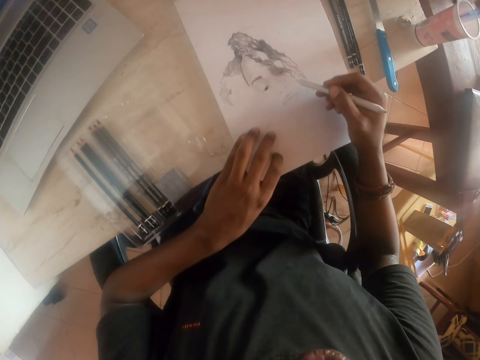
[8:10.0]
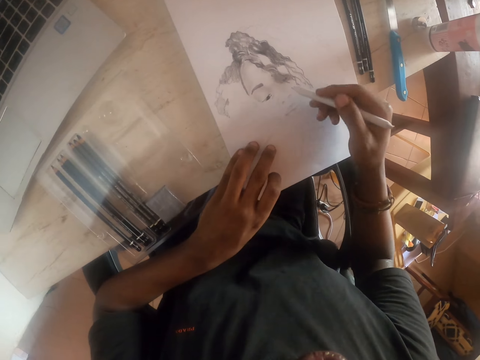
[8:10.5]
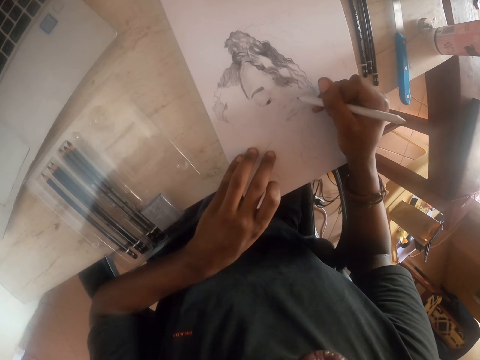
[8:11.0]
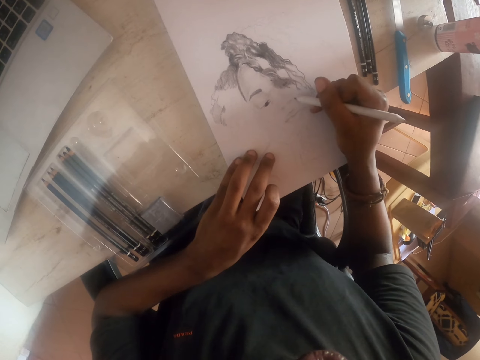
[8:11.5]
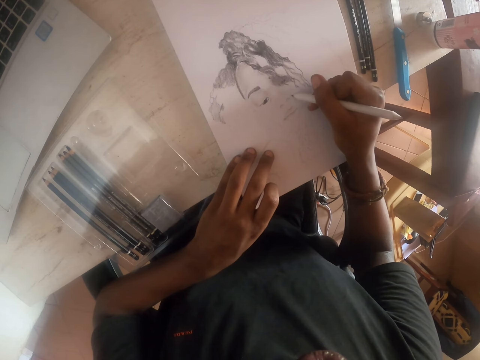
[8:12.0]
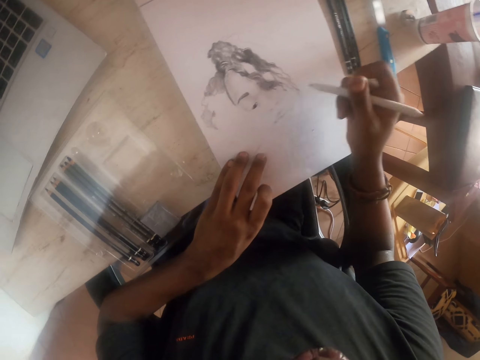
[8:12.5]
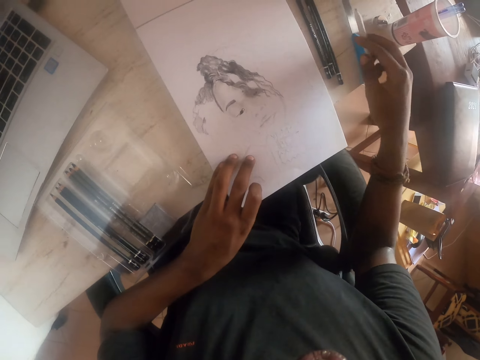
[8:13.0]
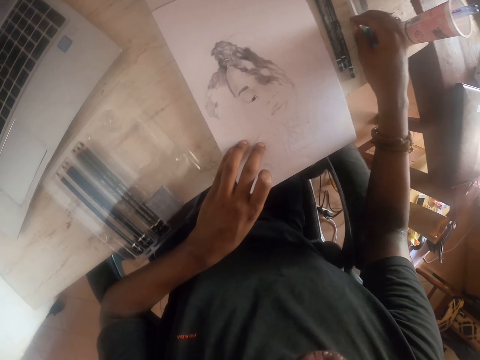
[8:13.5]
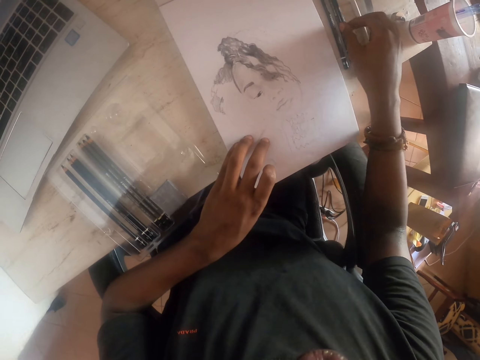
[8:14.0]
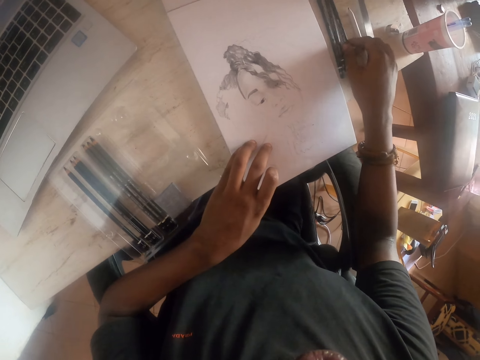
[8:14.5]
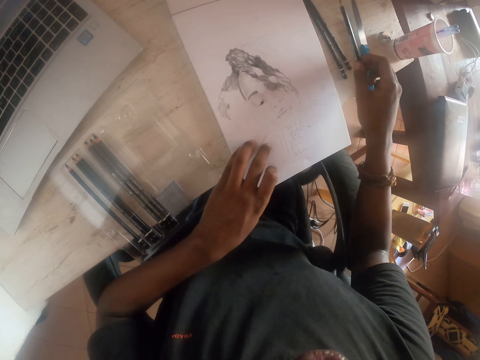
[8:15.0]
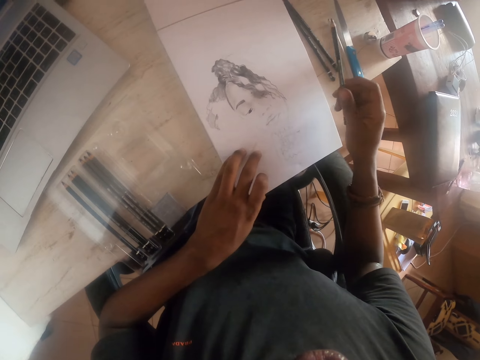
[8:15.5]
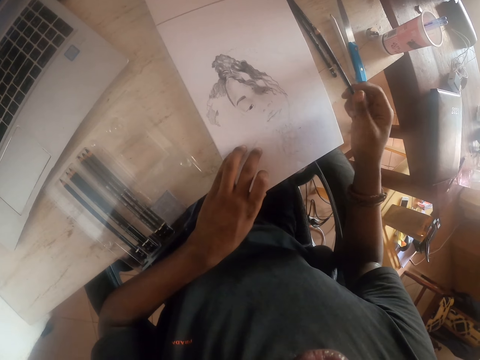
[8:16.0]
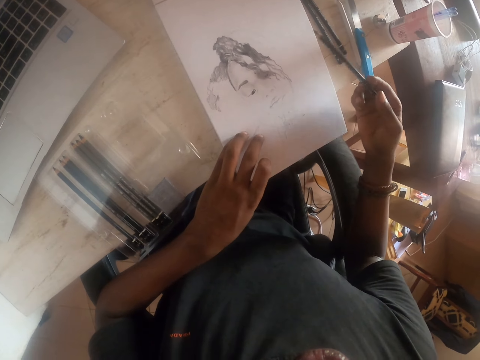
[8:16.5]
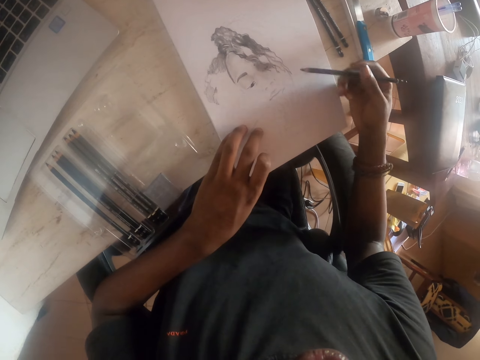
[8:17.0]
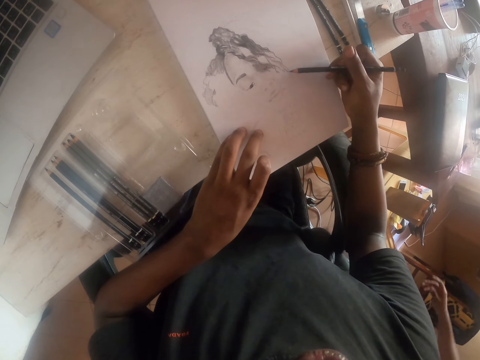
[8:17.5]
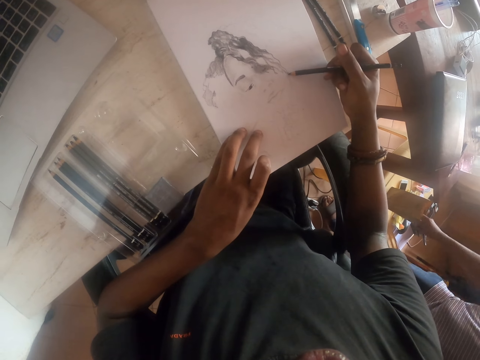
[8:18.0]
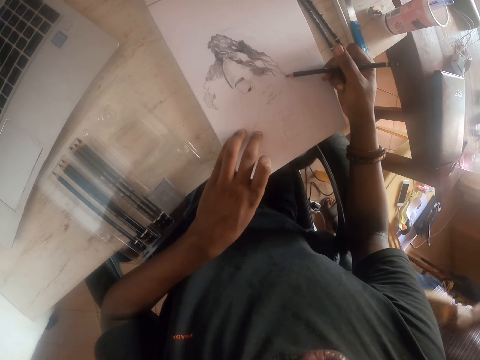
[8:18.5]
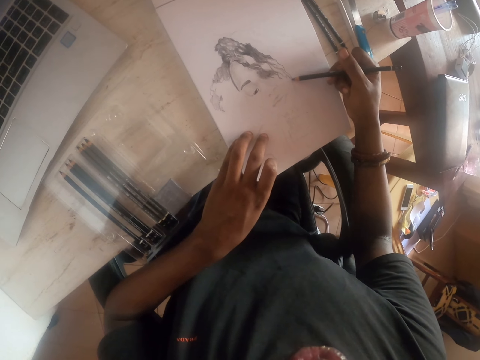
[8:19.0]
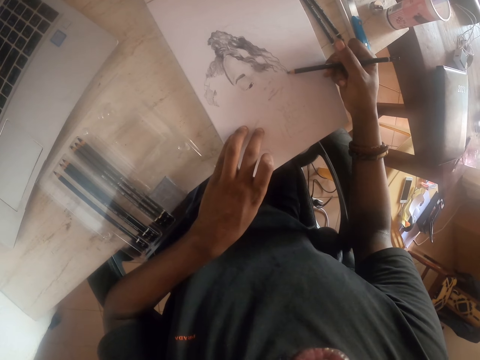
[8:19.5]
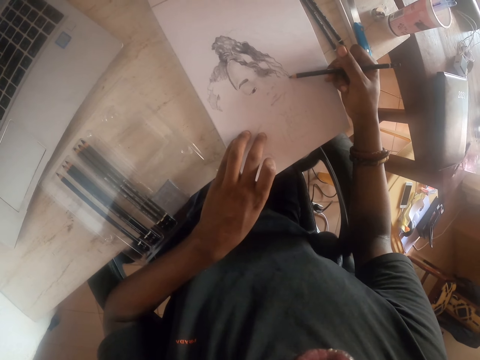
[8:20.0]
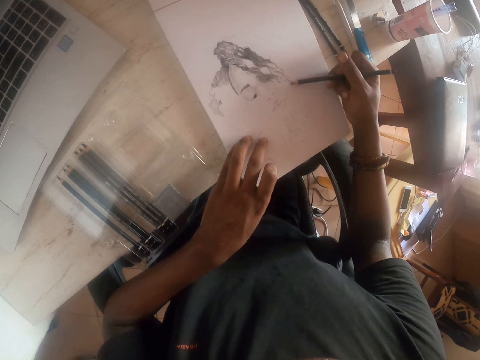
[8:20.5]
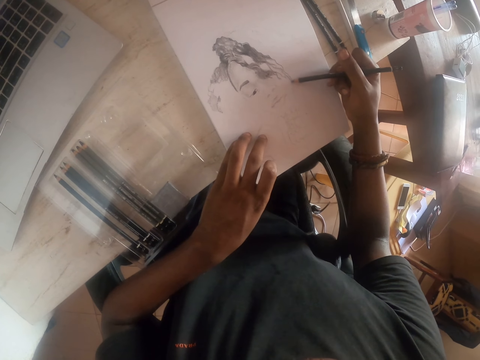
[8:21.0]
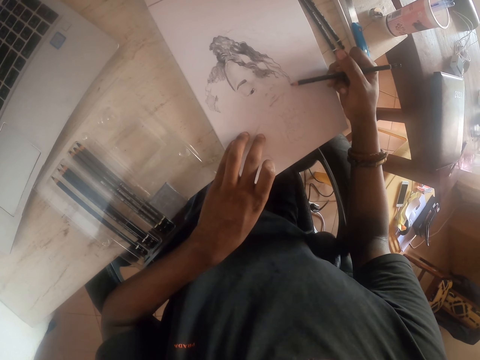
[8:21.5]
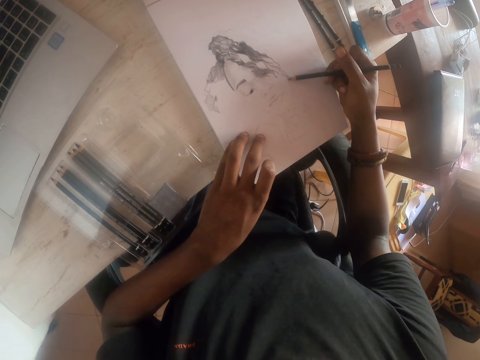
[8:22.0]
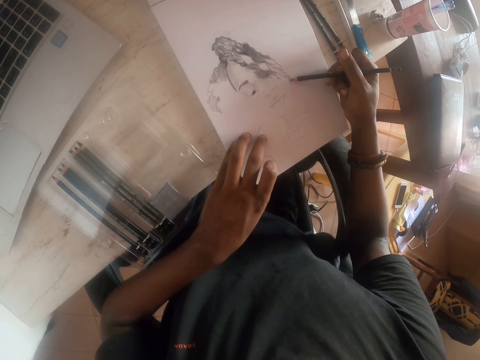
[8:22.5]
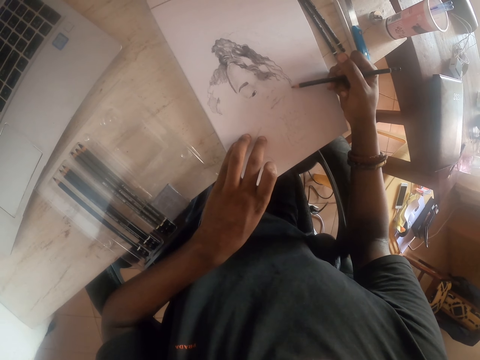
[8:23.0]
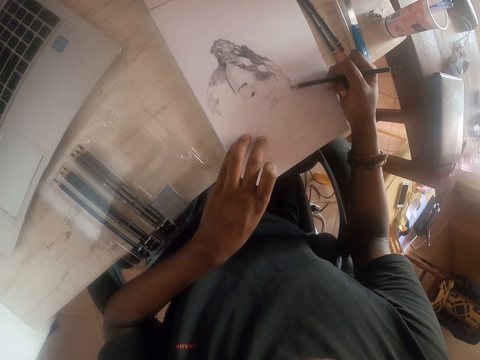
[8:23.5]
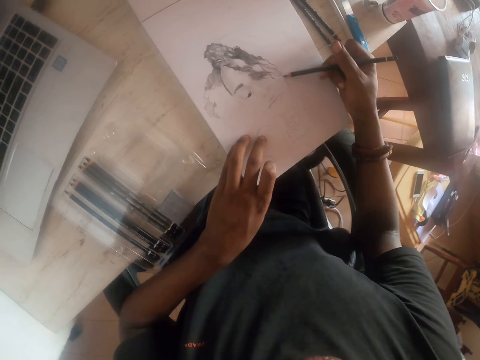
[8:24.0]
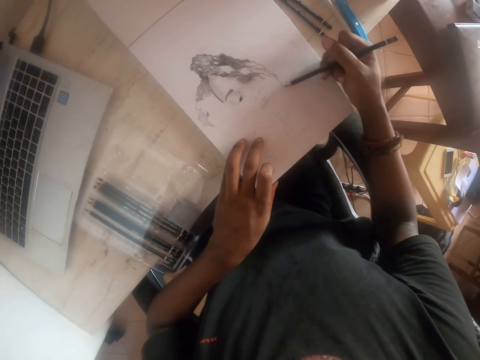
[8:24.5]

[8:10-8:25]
The camera wearer draws on a piece of paper using a pencil or drawing pen. They move the hand on the paper. They put the pencil aside and pick up another pencil. They hold the drawing pen. They draw on the piece of paper using the pencil. A person picks up the packet on the table.

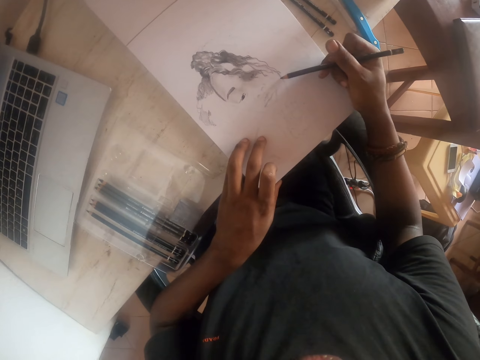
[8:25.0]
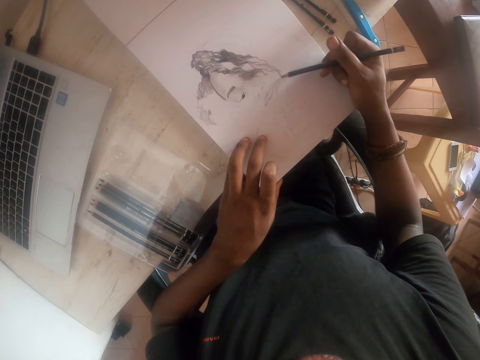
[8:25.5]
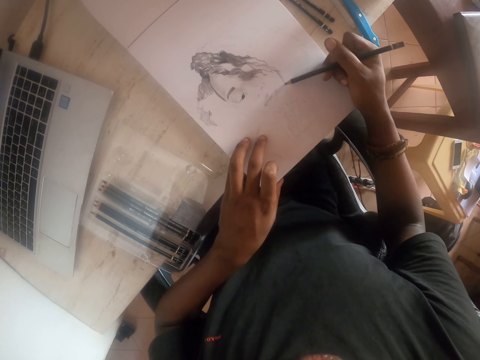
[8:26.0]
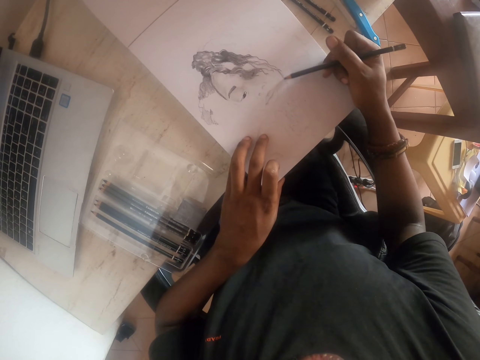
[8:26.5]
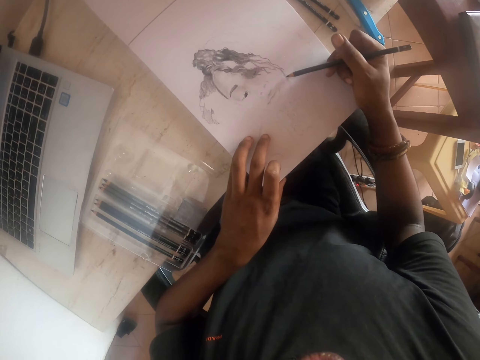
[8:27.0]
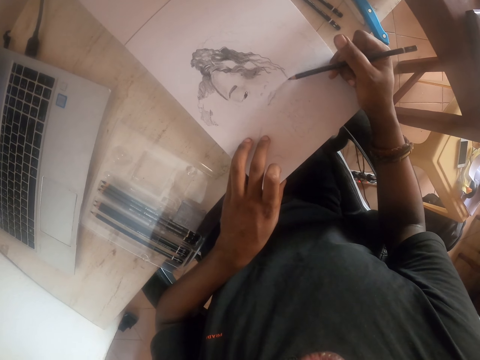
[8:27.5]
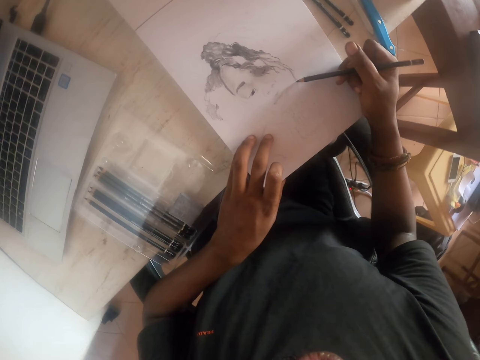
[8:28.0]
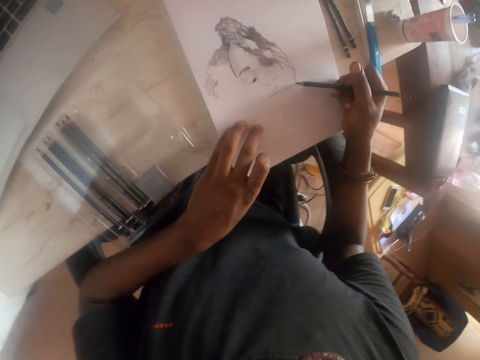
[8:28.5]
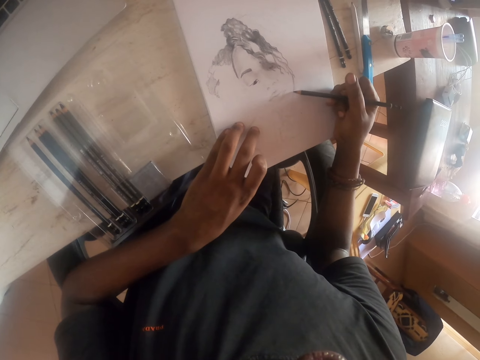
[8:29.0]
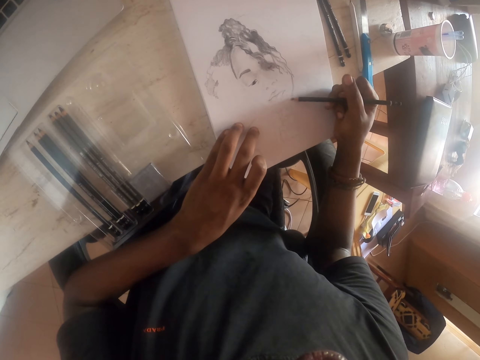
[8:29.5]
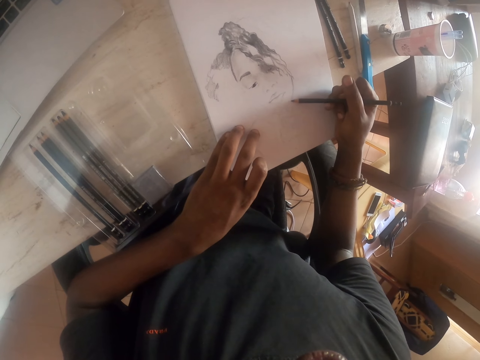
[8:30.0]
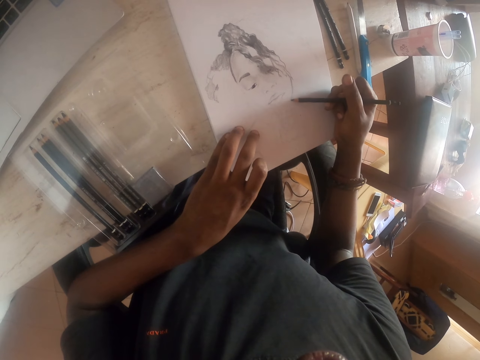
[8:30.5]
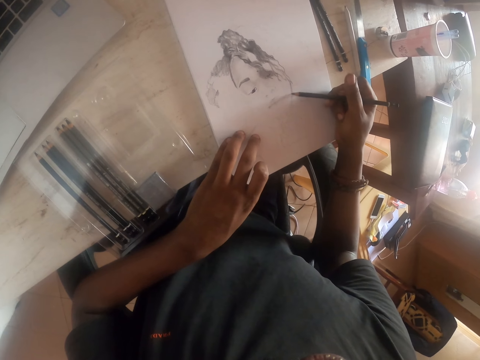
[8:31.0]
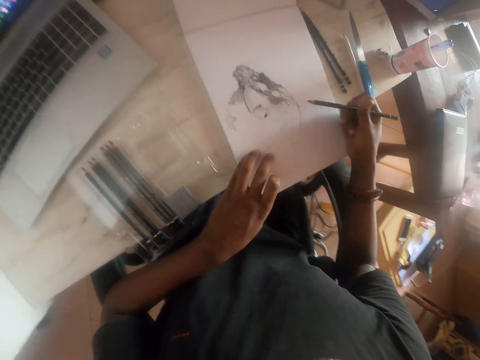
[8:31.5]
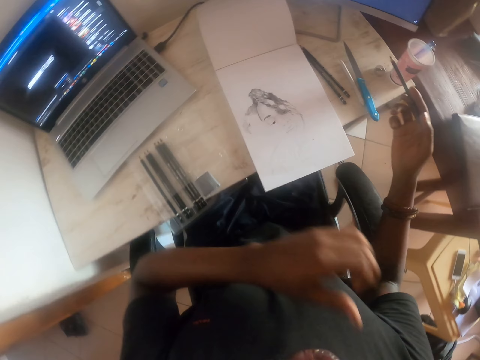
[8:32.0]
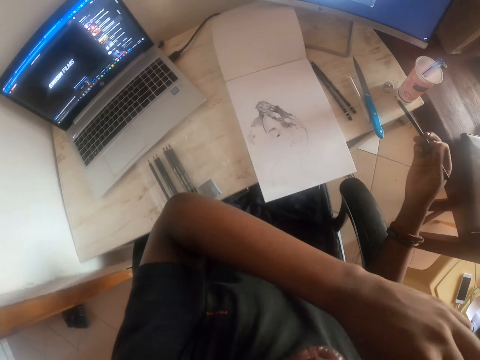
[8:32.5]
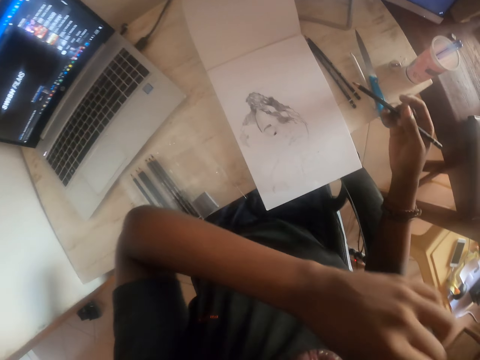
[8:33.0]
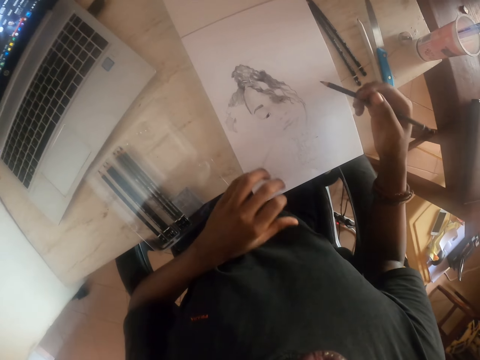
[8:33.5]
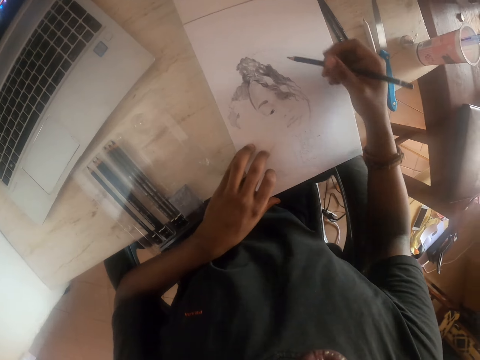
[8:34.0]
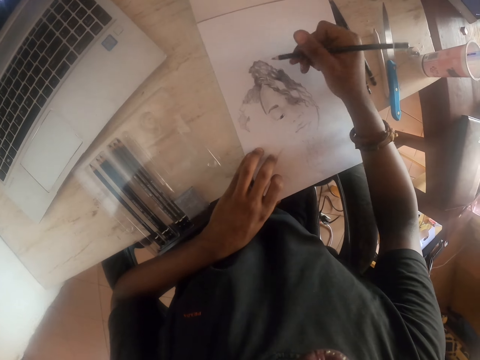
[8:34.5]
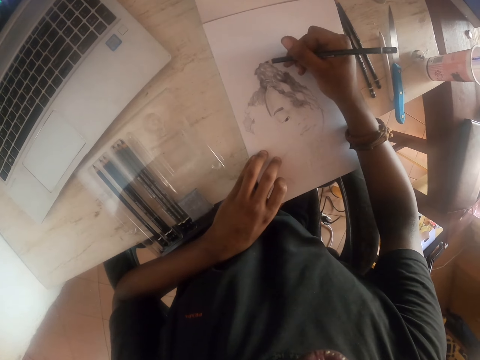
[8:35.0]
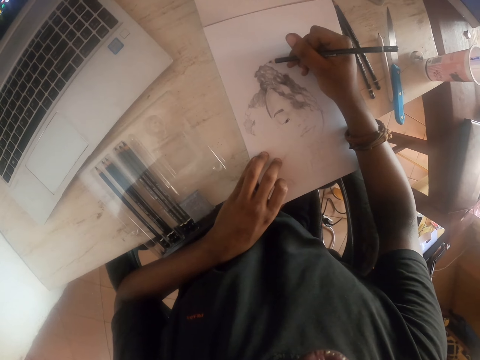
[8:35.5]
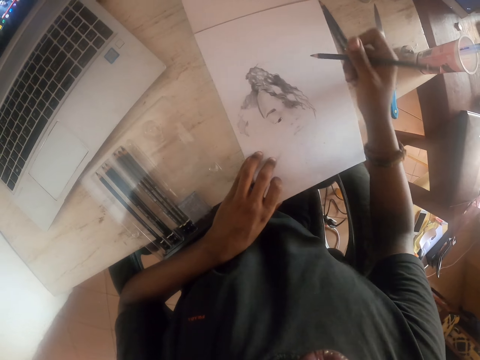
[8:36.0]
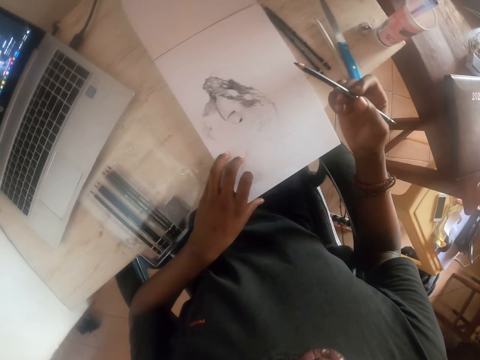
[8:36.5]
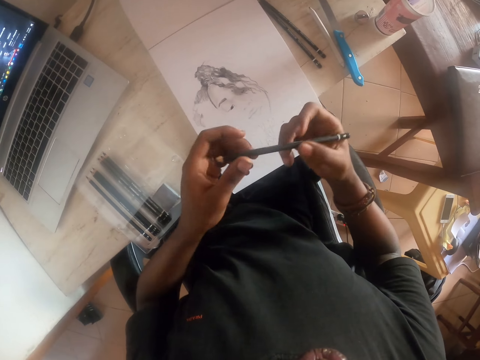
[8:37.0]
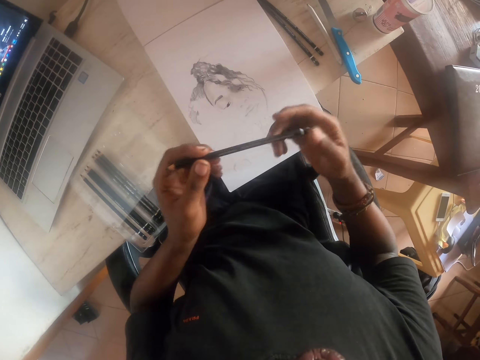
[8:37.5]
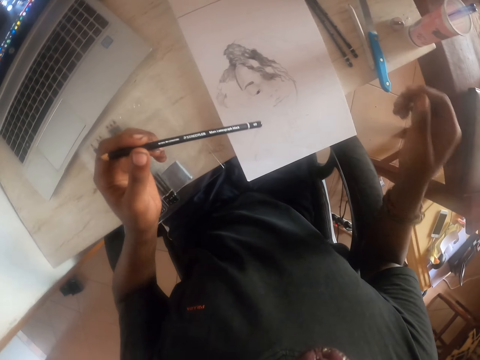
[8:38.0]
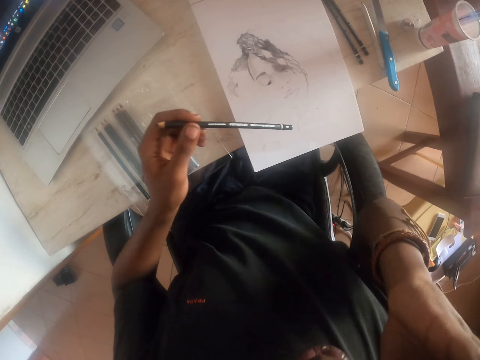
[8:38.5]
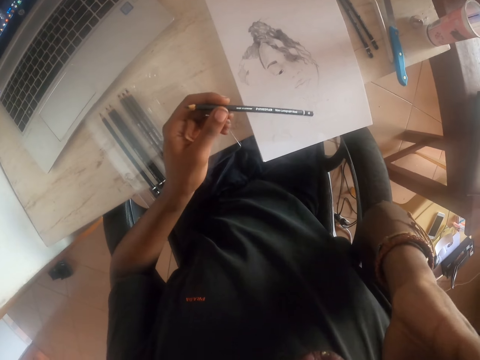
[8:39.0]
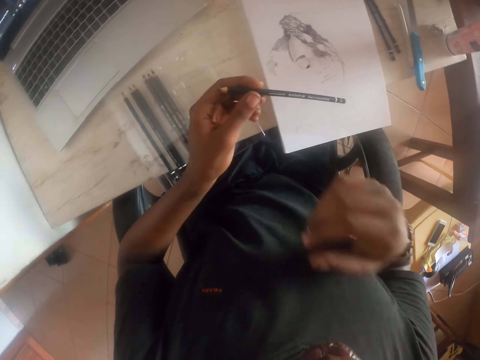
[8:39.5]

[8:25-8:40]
The camera wearer lifts the right hand. They rub the face. They move the hand to the neck. They move the hand to the paper. They draw on a piece of paper using a pencil or drawing pen. They hold the drawing pen with both hands. They rub the face. They scratch the cheek.
